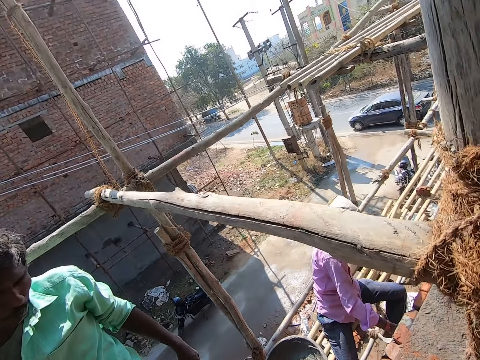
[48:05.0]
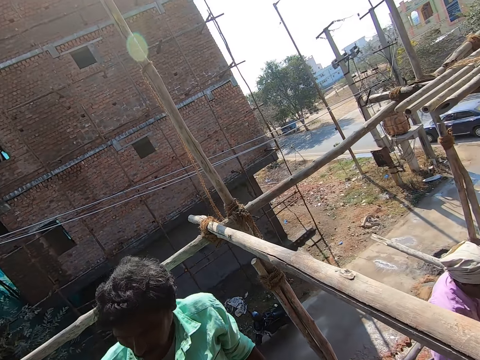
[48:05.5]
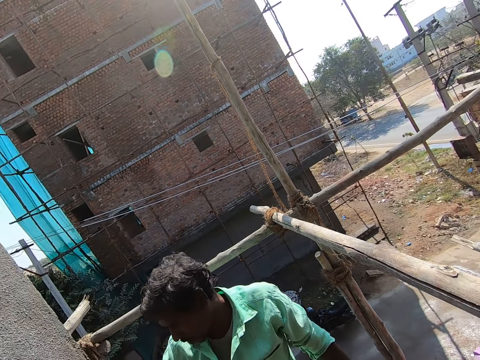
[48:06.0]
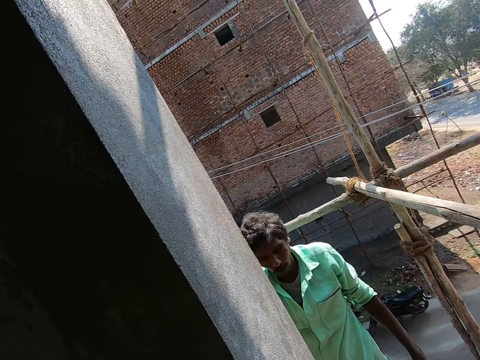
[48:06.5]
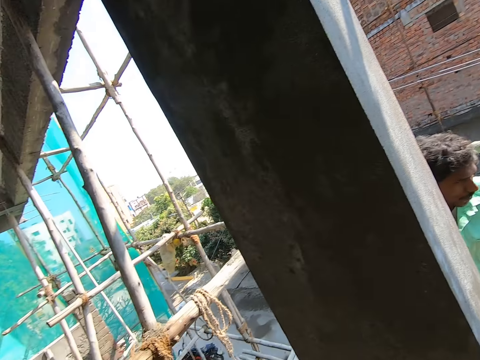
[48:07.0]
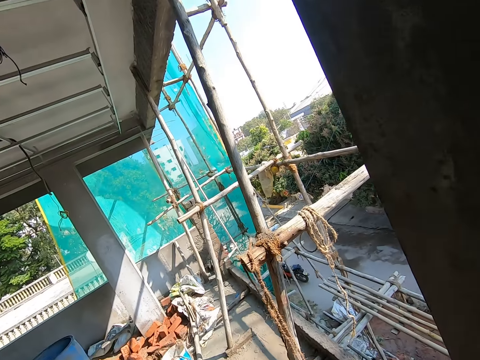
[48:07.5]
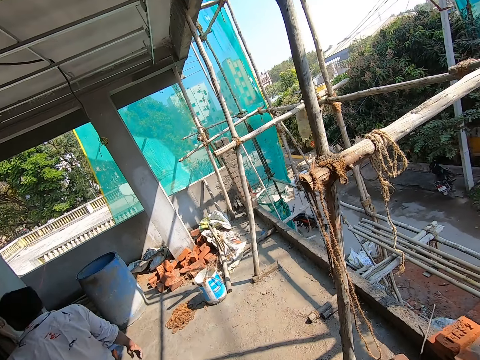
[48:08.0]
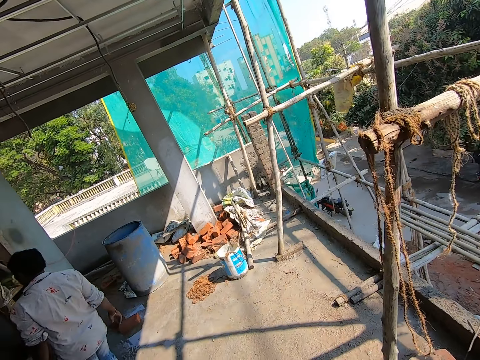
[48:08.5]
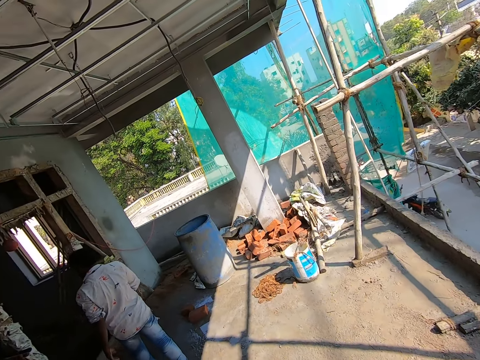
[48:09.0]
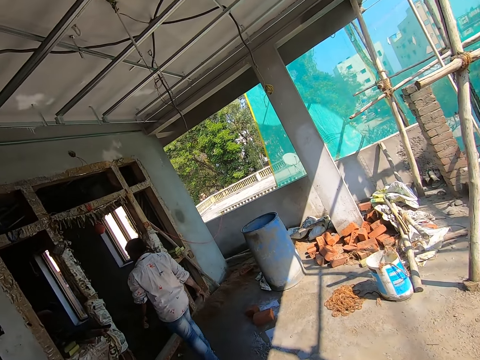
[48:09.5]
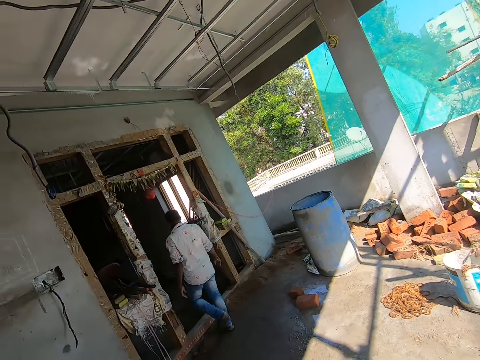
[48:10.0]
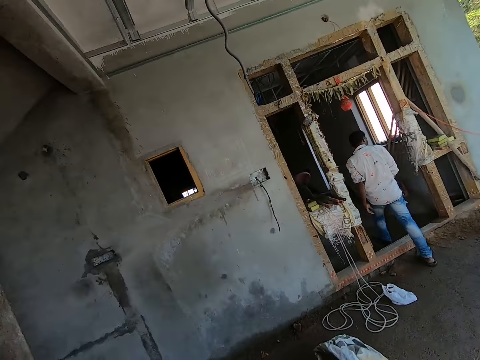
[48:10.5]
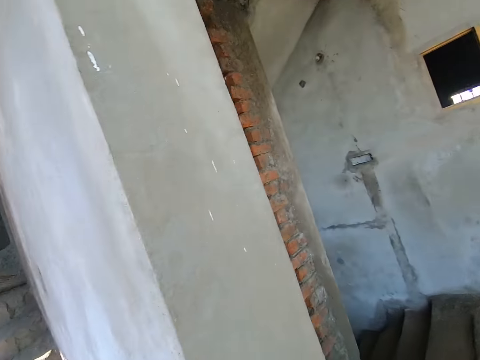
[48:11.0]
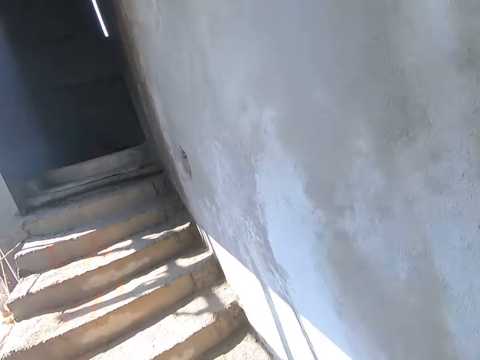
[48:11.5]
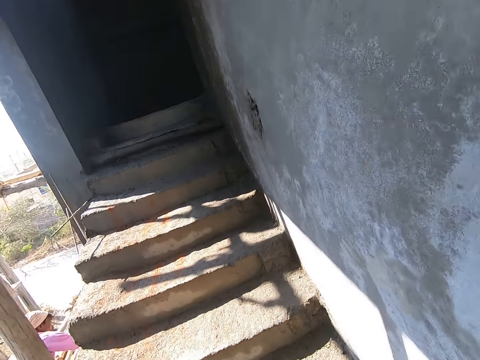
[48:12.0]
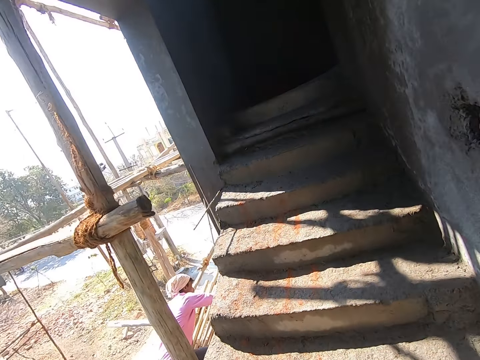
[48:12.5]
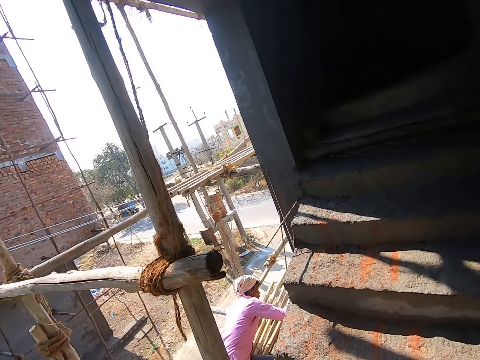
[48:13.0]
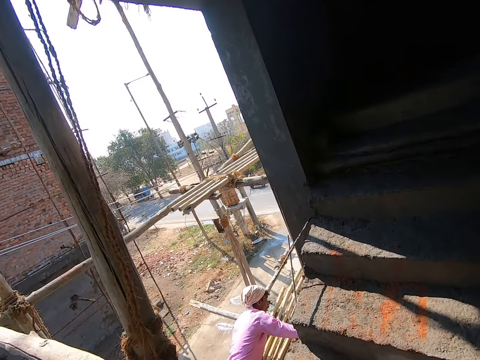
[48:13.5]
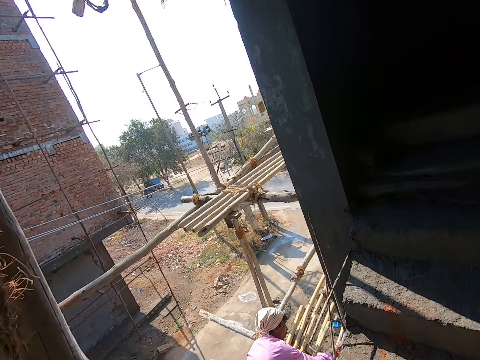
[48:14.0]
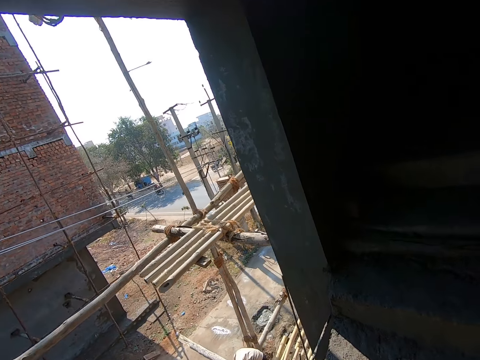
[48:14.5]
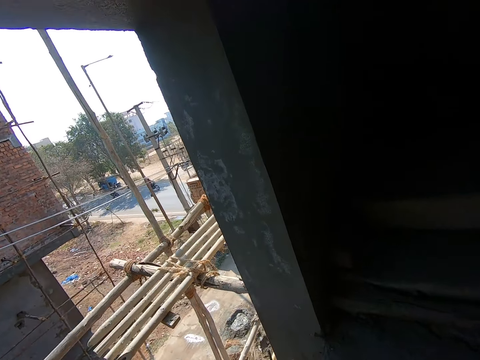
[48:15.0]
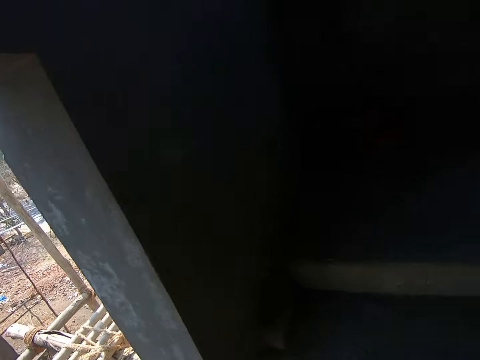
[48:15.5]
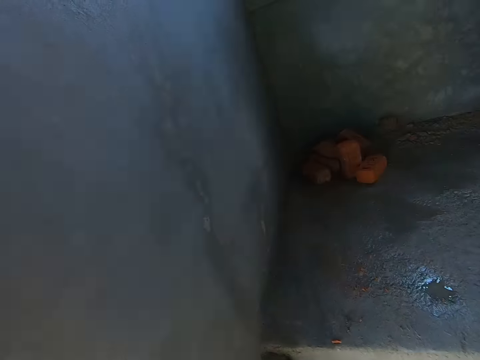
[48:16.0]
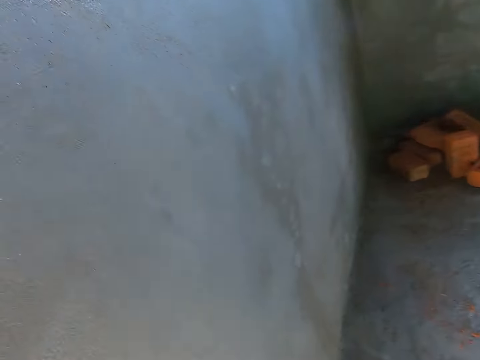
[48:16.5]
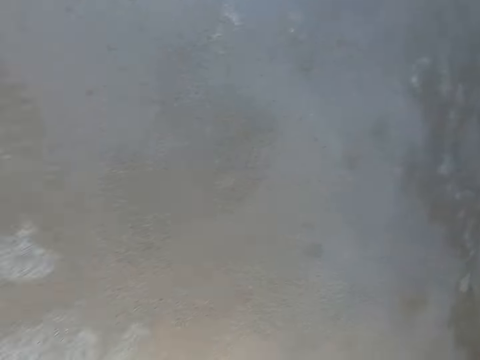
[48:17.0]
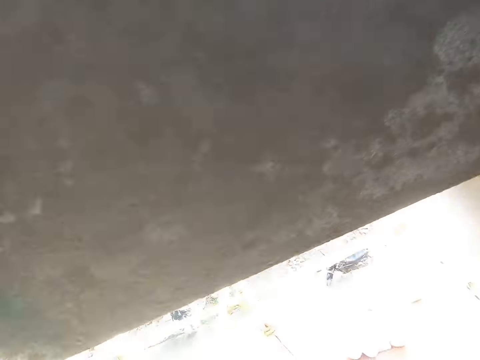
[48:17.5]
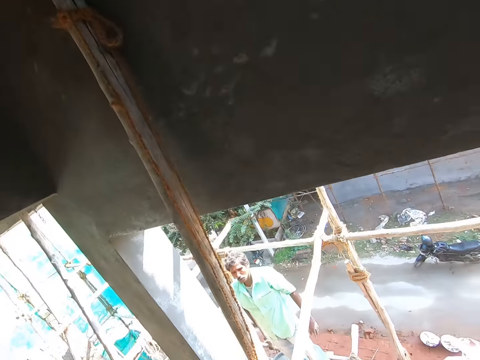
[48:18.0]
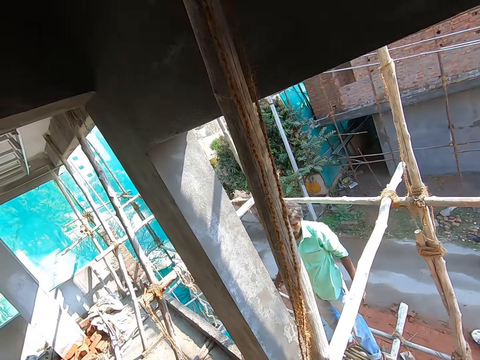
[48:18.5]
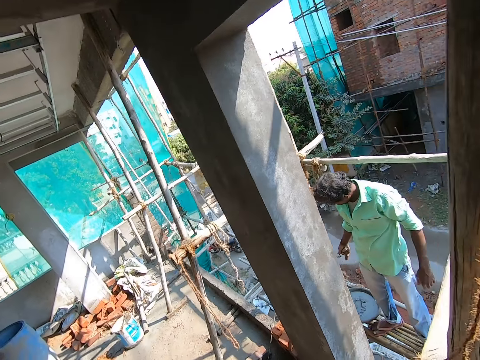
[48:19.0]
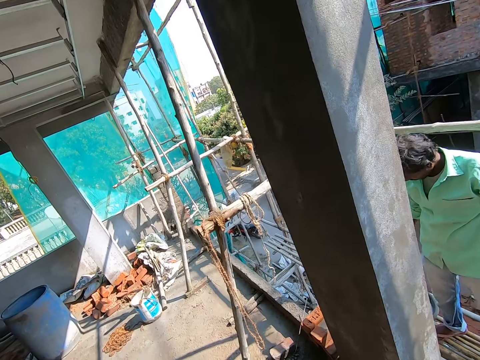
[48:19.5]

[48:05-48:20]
The camera wearer walks.

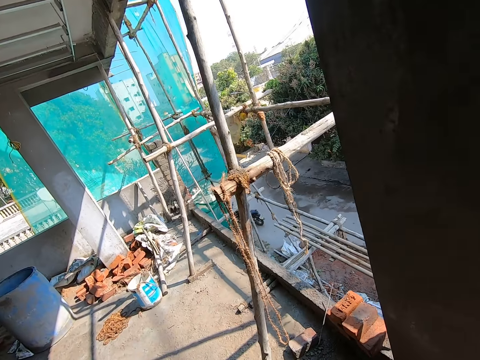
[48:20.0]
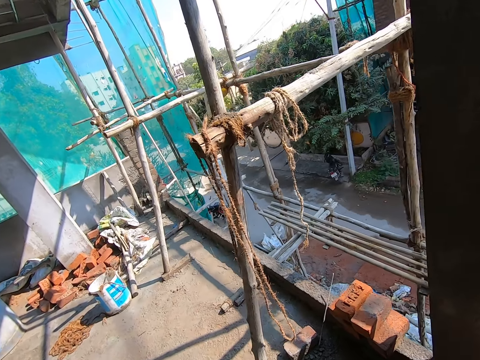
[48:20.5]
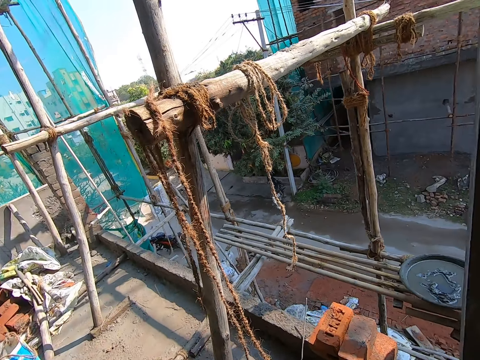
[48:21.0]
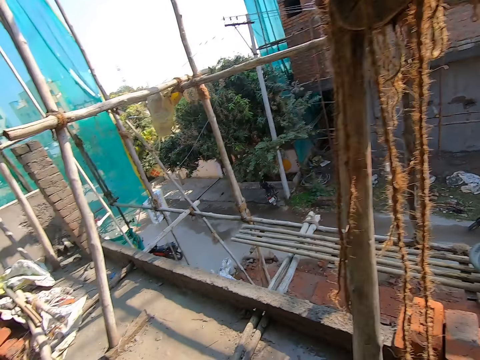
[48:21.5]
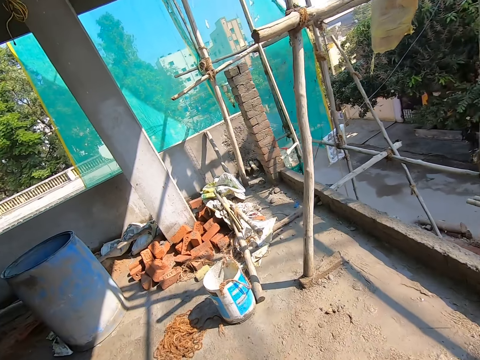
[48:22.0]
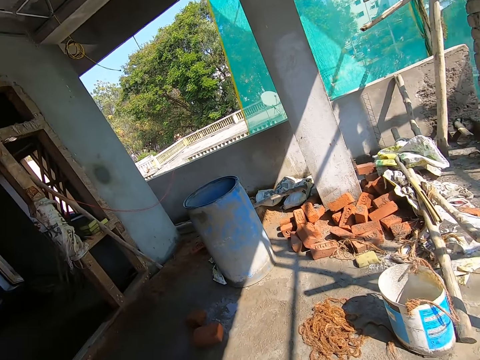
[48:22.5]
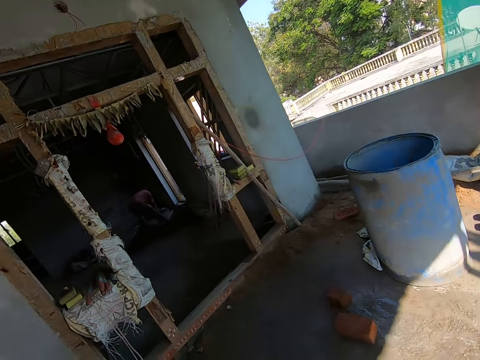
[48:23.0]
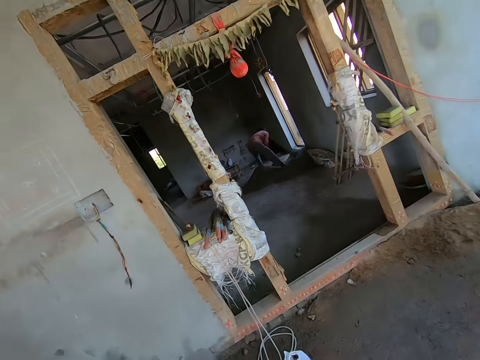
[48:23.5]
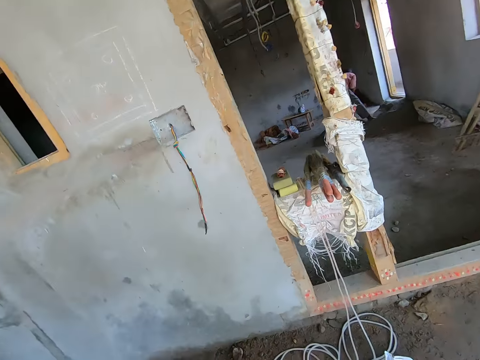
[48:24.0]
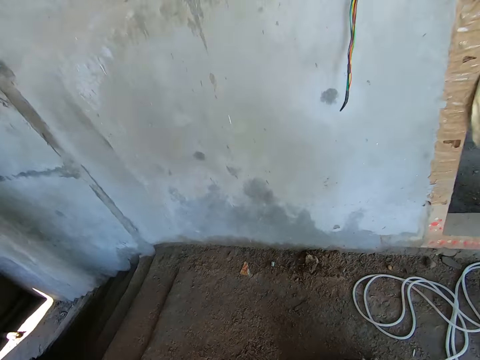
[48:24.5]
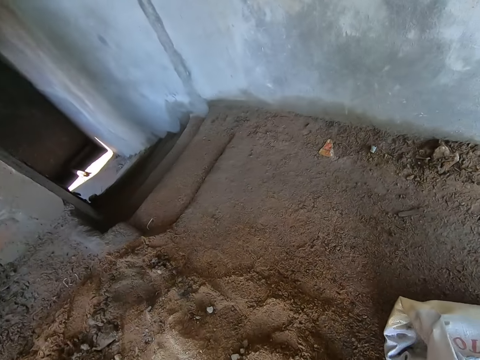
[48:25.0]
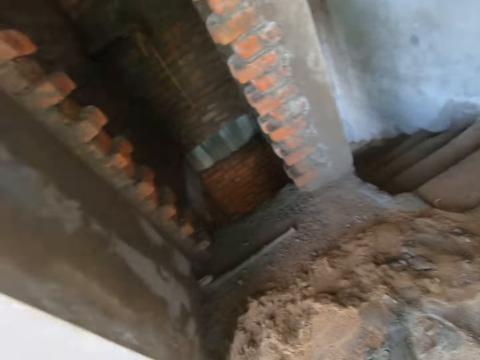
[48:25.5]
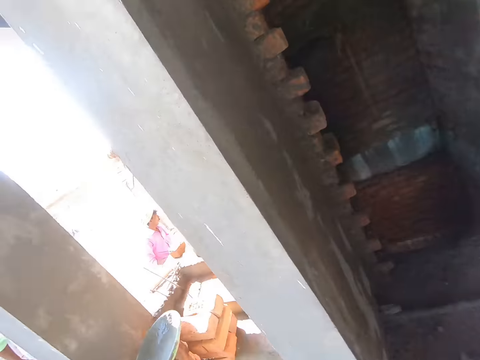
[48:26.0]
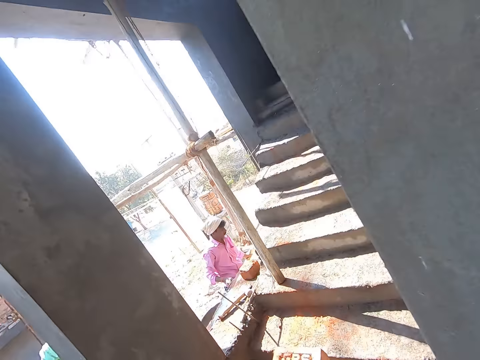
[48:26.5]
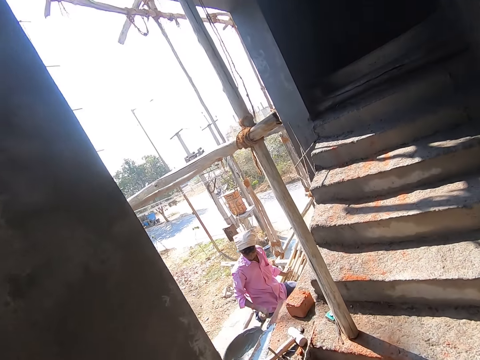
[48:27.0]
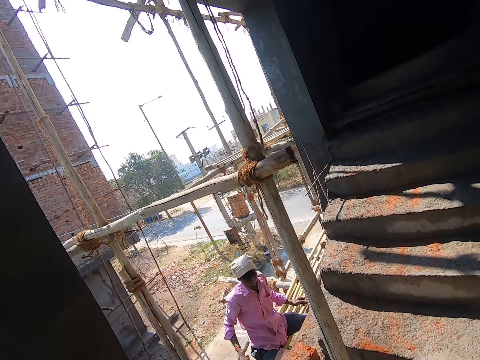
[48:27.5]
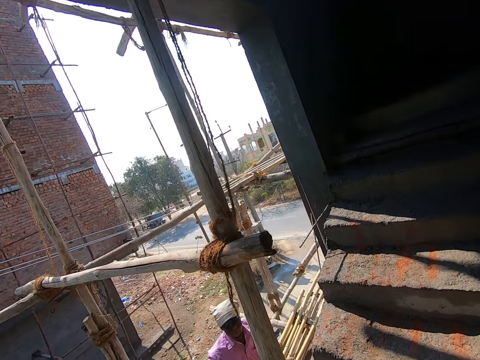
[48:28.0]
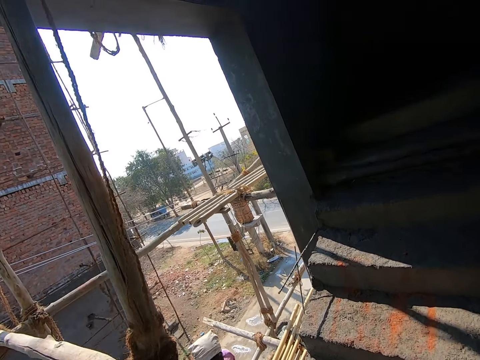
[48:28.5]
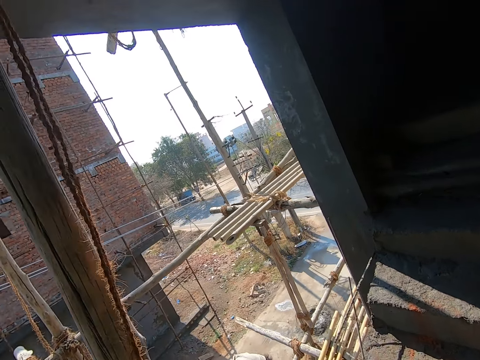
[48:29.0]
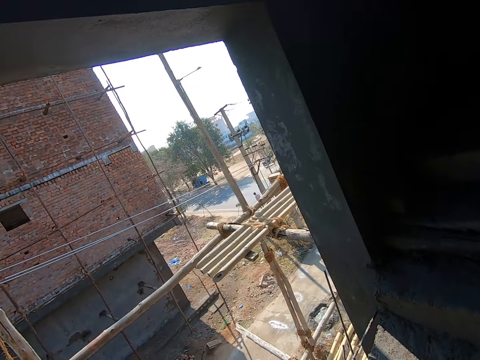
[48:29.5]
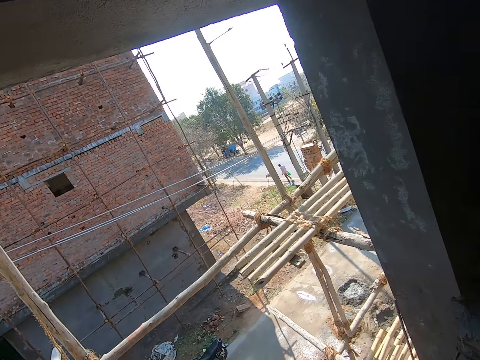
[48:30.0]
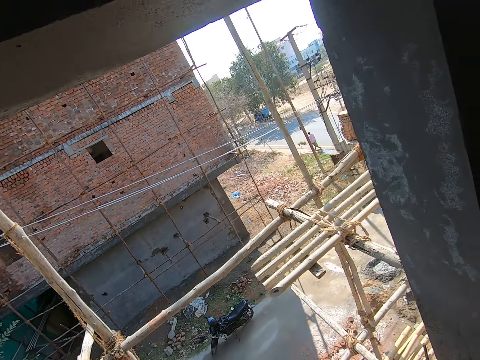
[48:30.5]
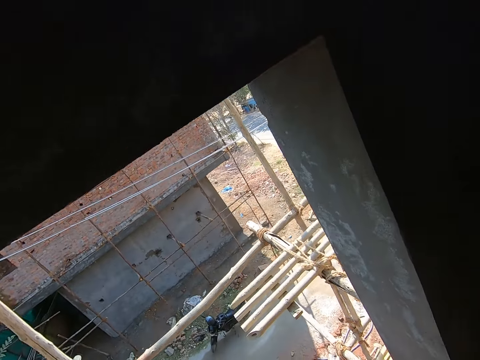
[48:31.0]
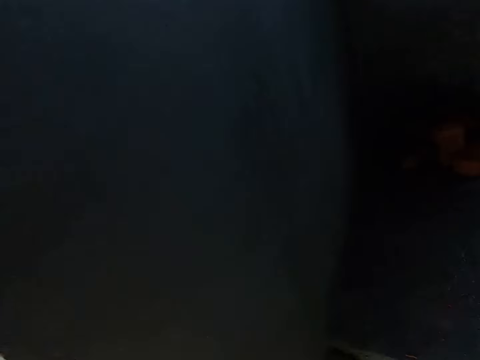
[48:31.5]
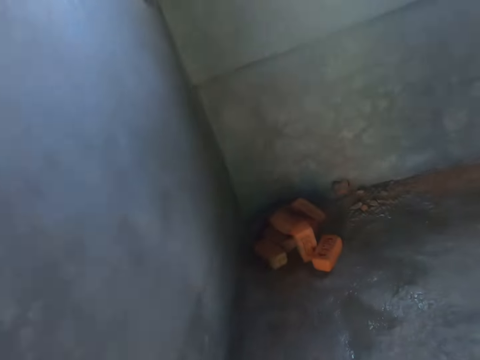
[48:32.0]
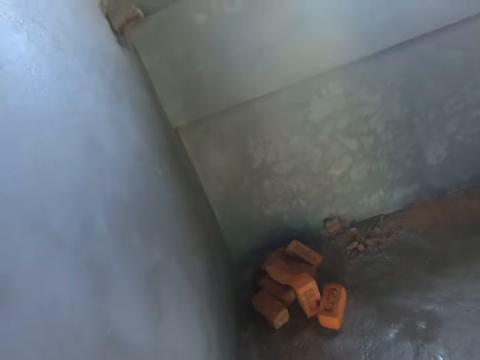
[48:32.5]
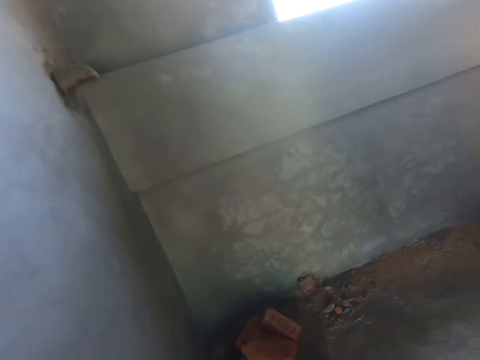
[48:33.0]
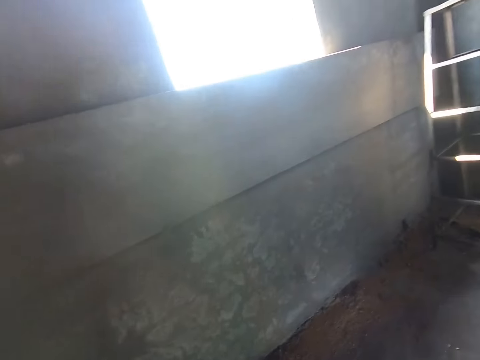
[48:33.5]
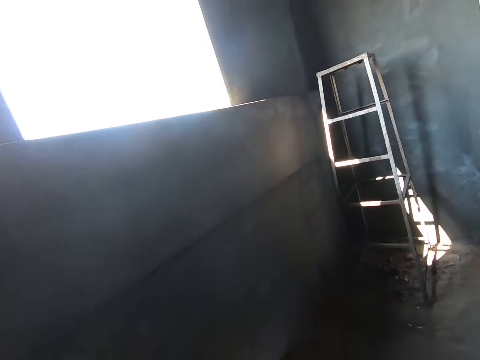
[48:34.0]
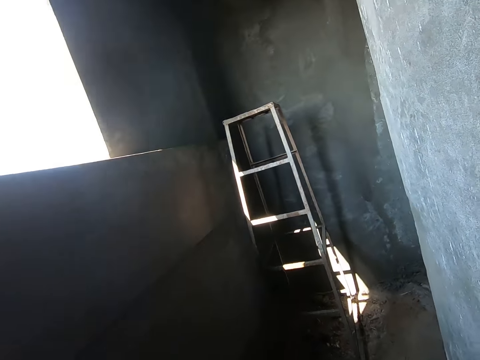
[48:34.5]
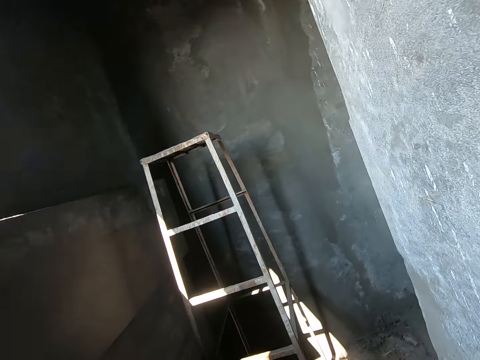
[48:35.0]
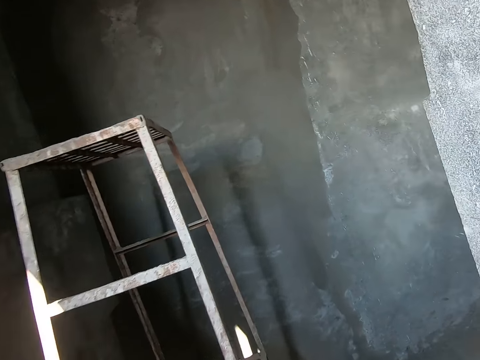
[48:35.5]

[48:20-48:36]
The camera wearer picks a sack. They walk.
